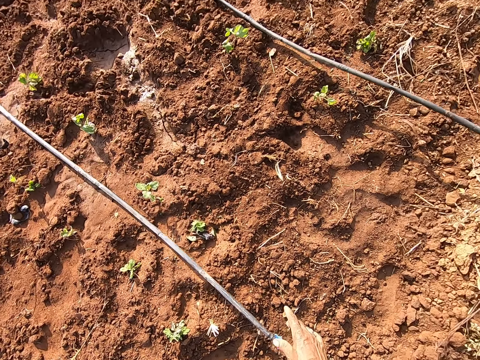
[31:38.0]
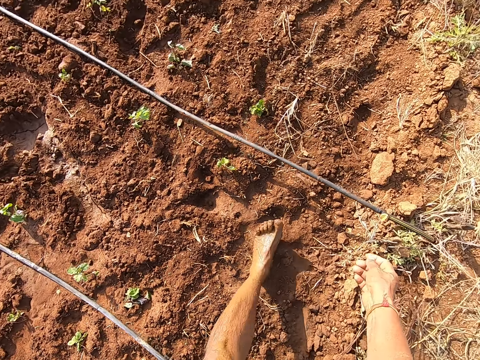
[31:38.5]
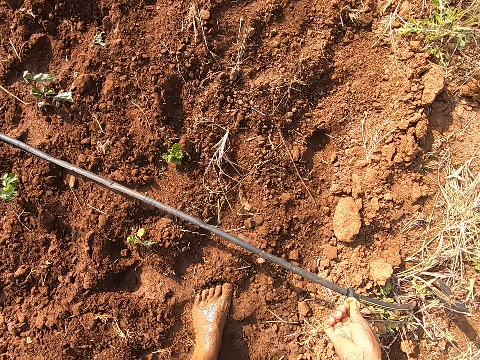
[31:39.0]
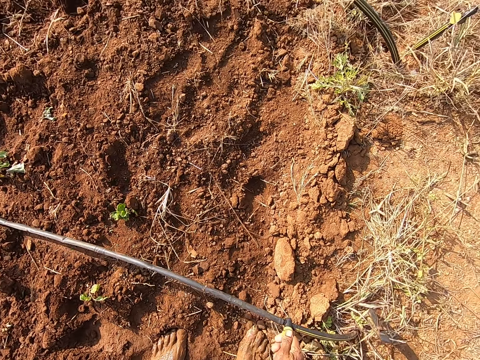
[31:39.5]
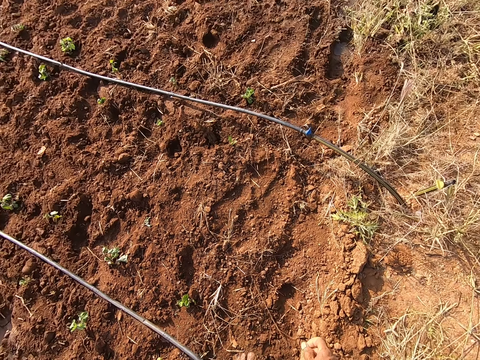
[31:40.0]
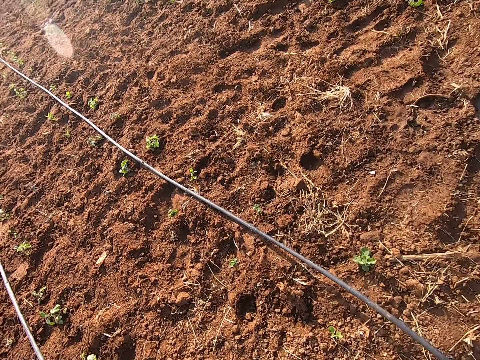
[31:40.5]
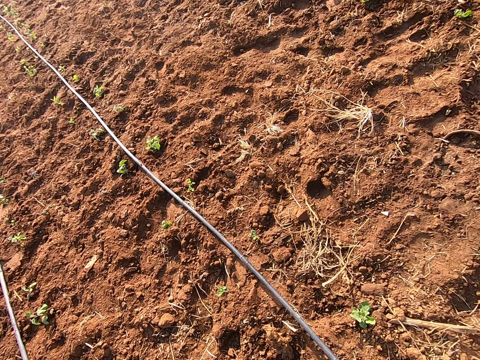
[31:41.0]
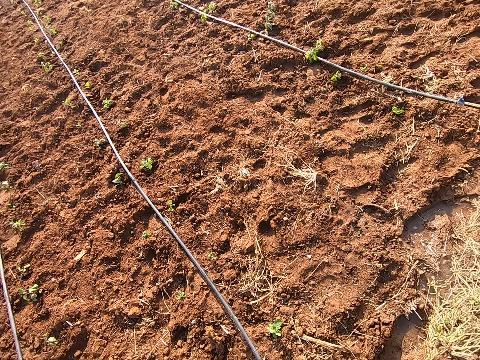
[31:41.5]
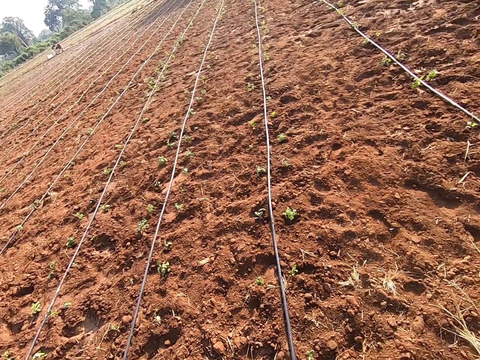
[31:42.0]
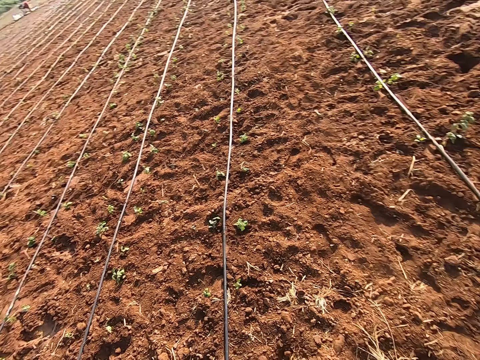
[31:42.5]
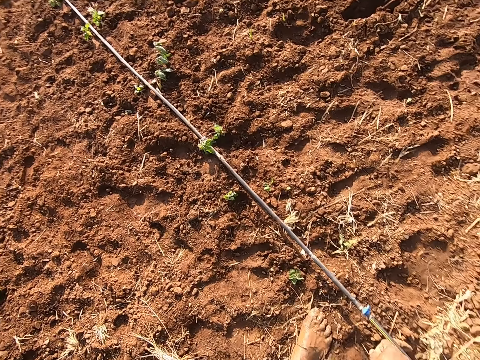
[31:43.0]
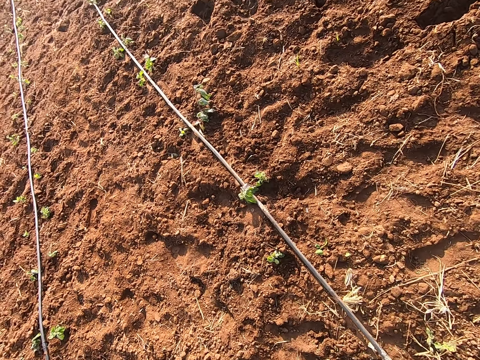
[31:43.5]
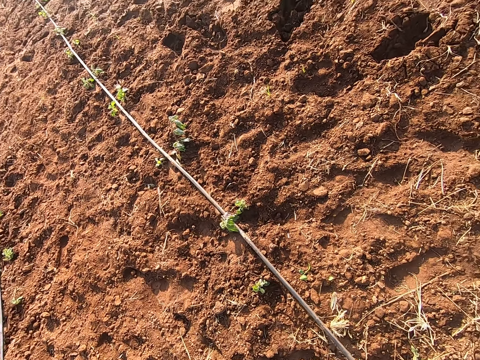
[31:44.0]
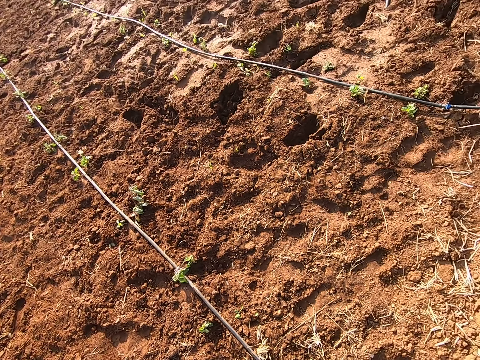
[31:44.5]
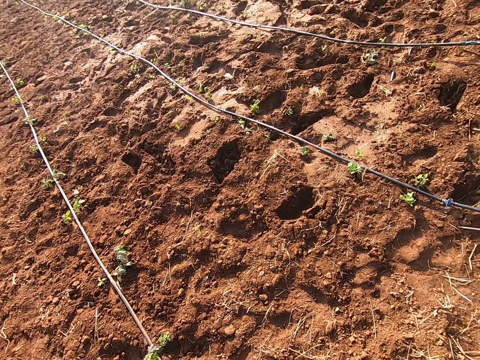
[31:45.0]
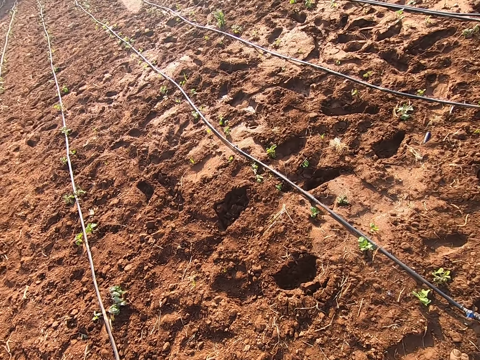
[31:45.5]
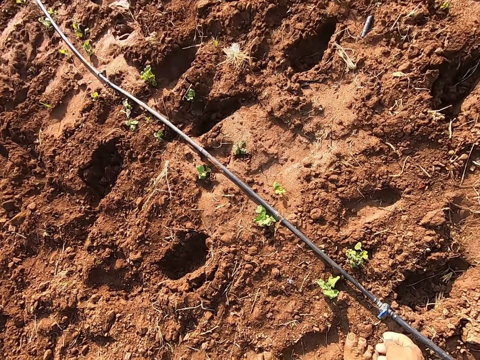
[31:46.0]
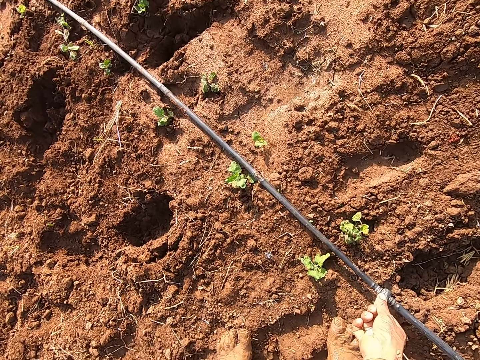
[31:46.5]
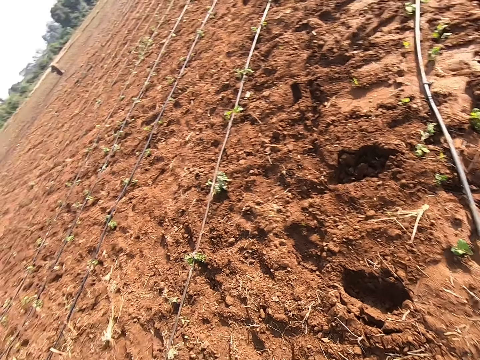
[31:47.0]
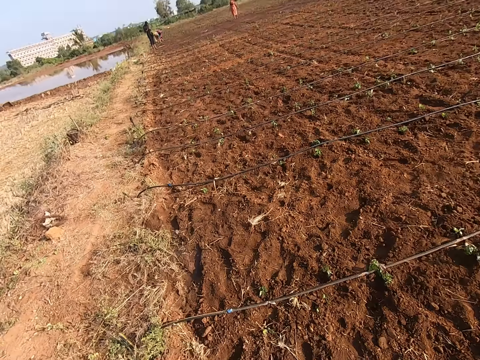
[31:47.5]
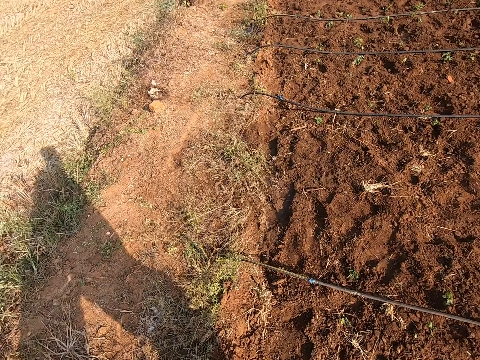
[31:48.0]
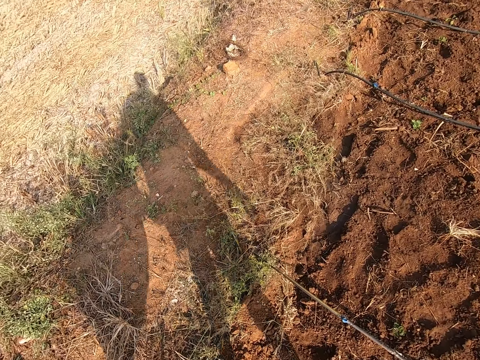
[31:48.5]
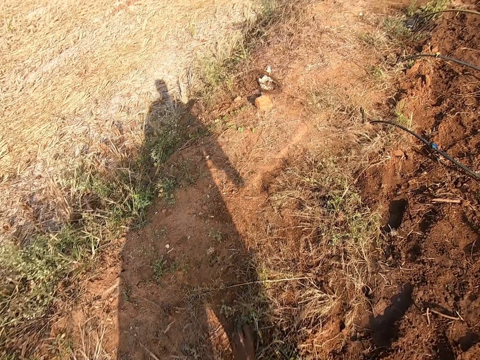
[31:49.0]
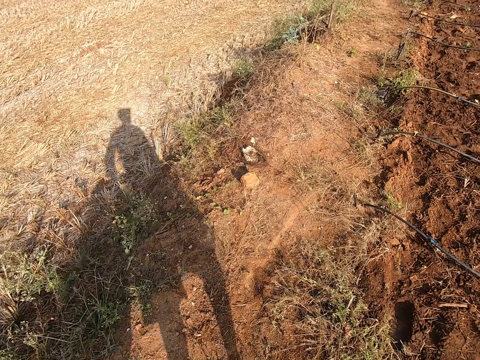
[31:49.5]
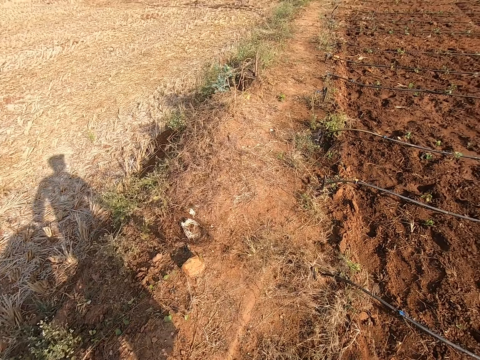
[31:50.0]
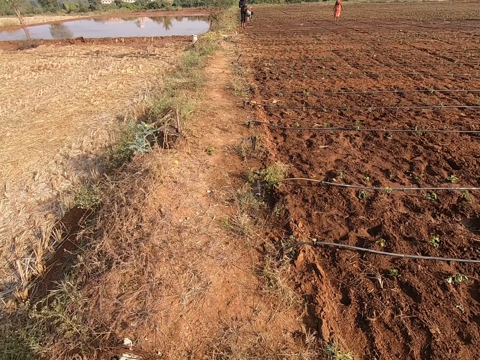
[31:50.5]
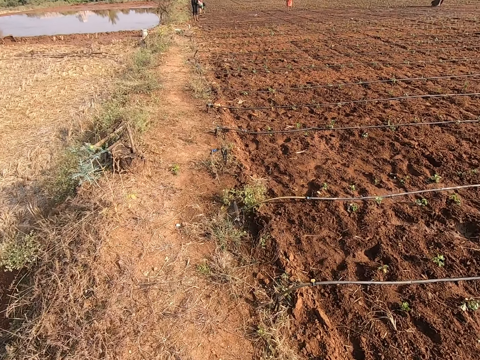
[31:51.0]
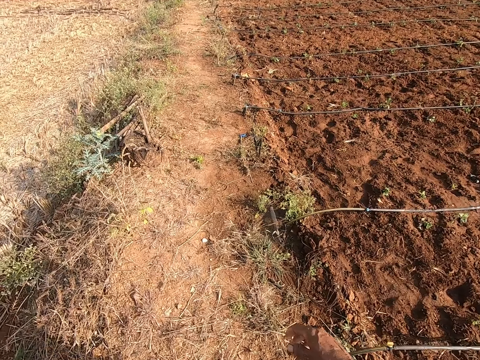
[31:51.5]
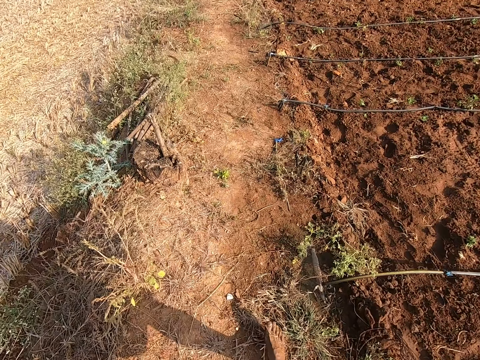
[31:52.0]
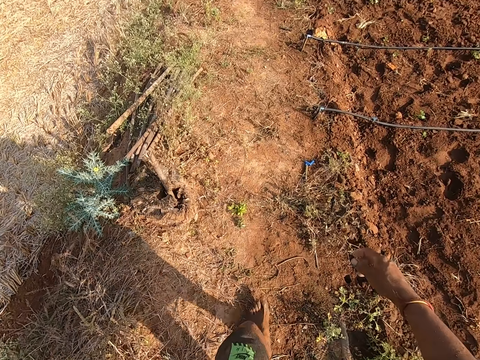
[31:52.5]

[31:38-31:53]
The camera wearer opens a sprinkler tap. He turns the cable clip on the ground with his right hand. He moves to another cable. He moves to the sprinkler pipe. He turns the cable clip on the ground with his right hand. He opens the sprinkler tap. He moves to the sprinkler pipe. He moves to another cable. He turns the cable clip on the ground with his right hand. He opens the sprinkler tap. He moves to another cable. He looks around the fields. He turns the cable clip on the ground with his right hand. He opens the sprinkler tap. He moves to the sprinkler pipe. He turns on the irrigation hose tap with his right hand. He walks over to a bowl on the ground. He turns around and walks around.

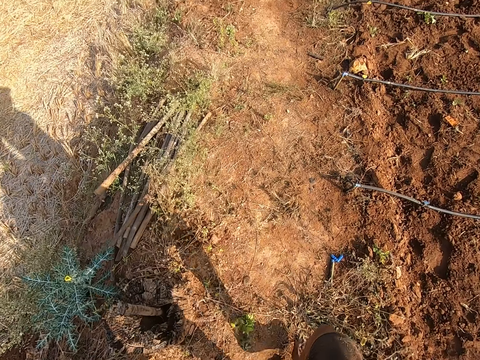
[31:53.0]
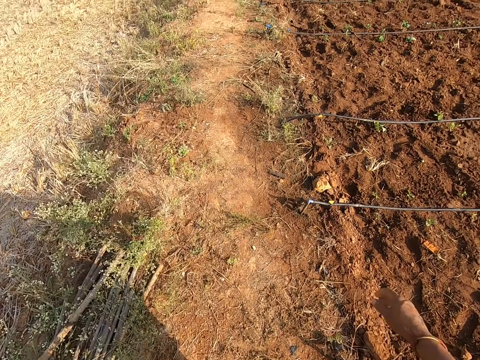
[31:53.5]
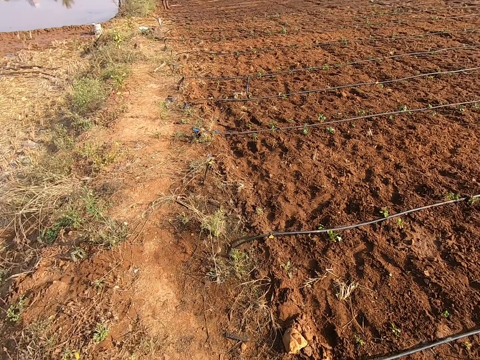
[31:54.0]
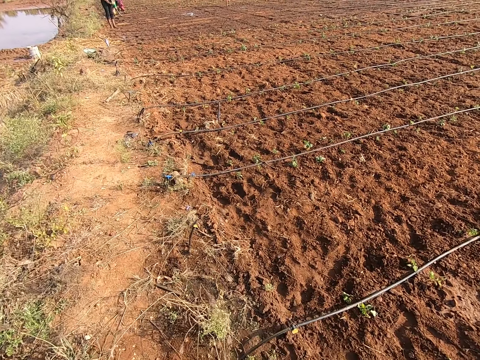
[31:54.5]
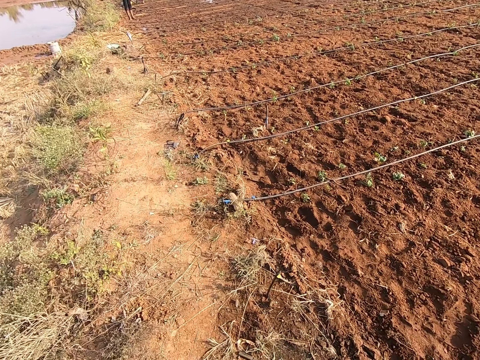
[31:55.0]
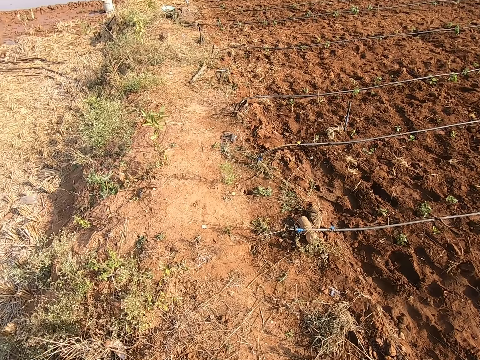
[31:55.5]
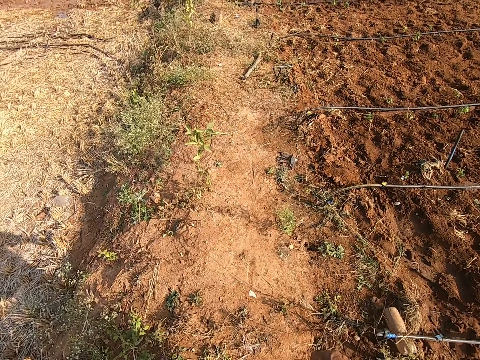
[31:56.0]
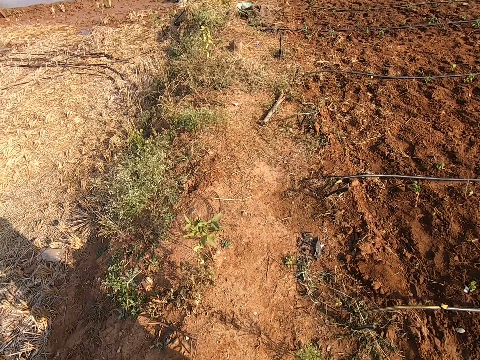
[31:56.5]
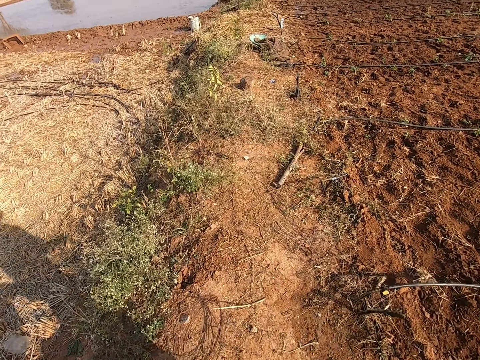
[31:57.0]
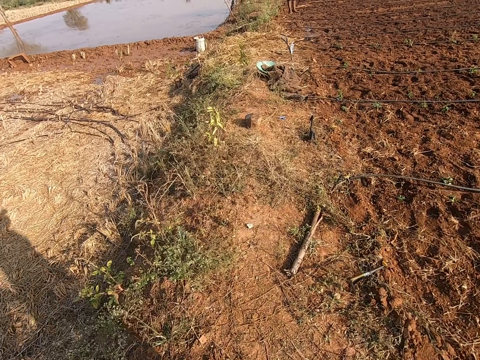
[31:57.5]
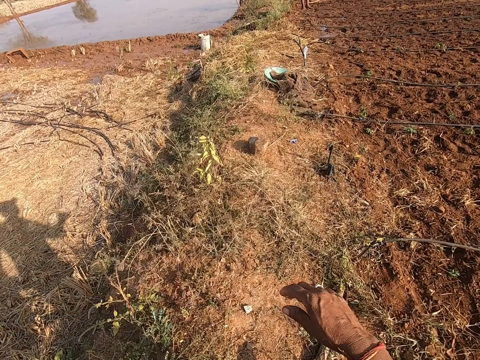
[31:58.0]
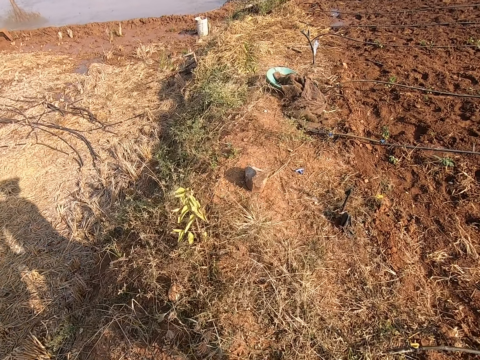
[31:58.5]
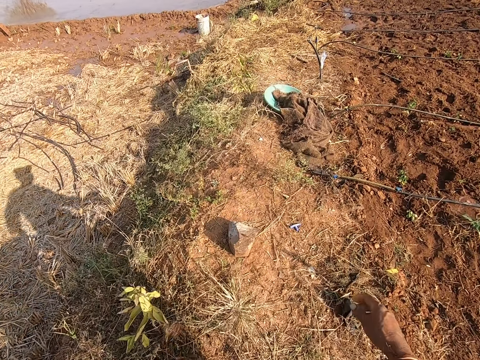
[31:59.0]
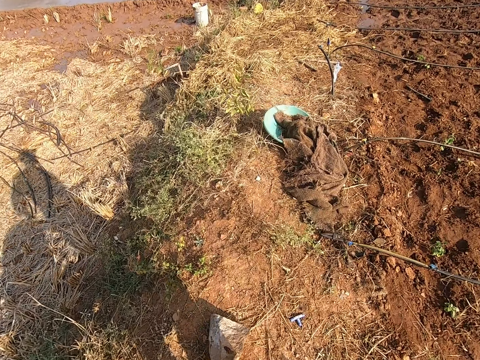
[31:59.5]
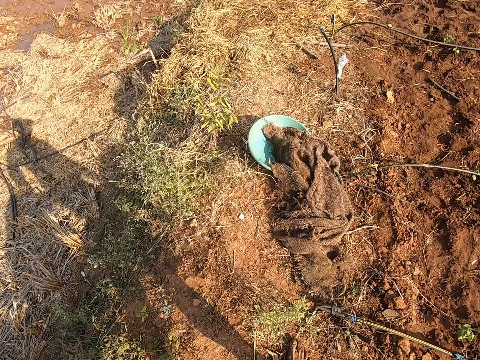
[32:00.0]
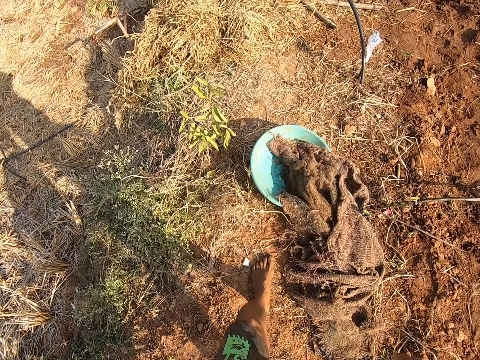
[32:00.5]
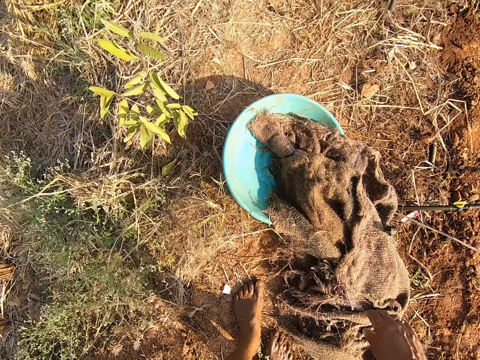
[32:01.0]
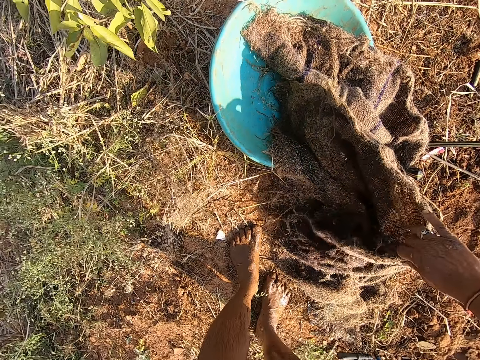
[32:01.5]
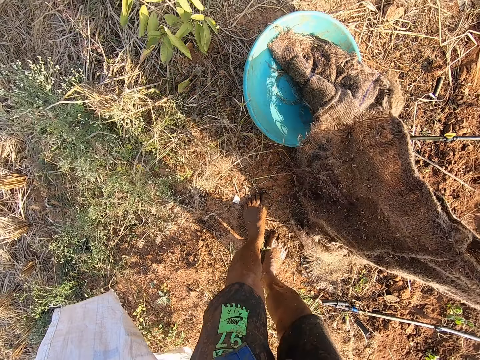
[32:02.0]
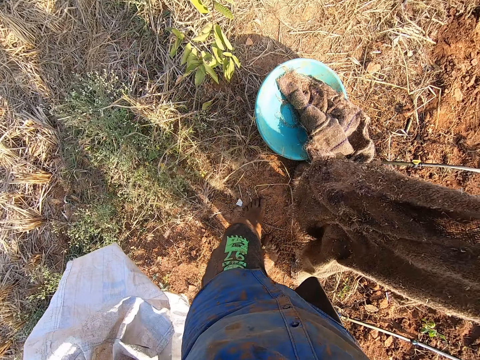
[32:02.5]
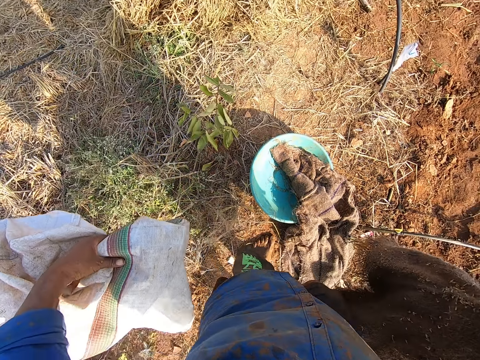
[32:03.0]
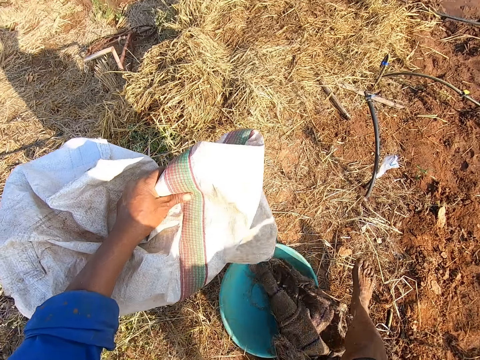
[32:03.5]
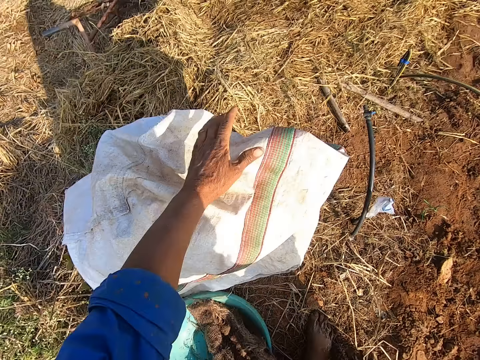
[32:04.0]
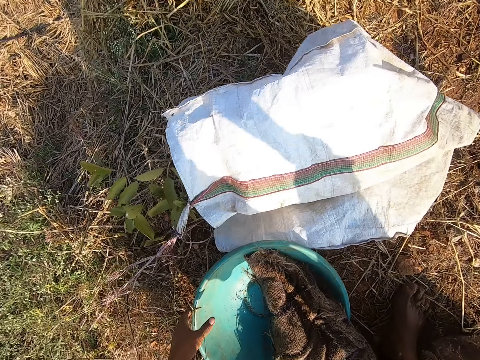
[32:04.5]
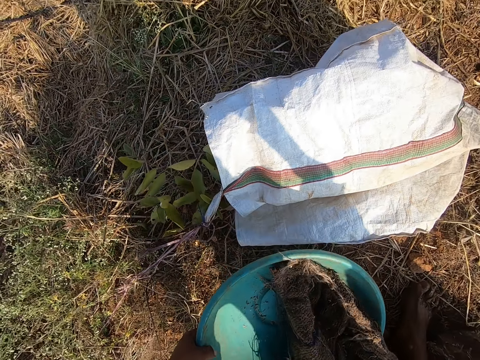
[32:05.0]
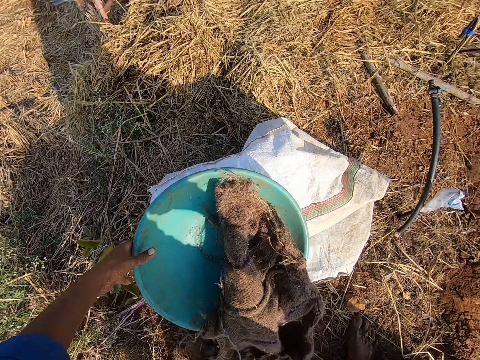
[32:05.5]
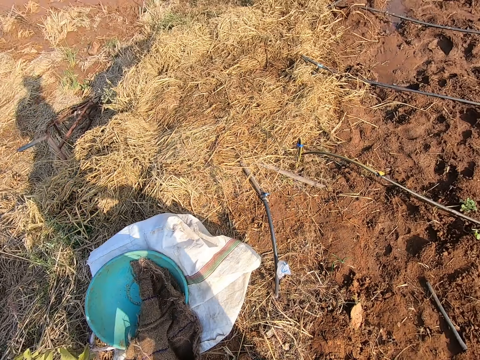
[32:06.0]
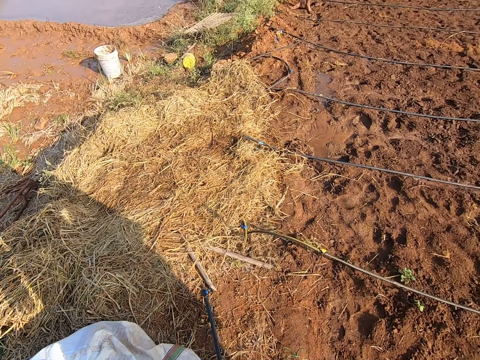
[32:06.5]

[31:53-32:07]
The camera wearer picks up a raffia material or sack from the bowl with his right hand. He drops a white sack on the ground with his left hand. He picks the bowl from the ground with his left hand and drops the bowl on the white sack with his left hand. He interacts with a man.
